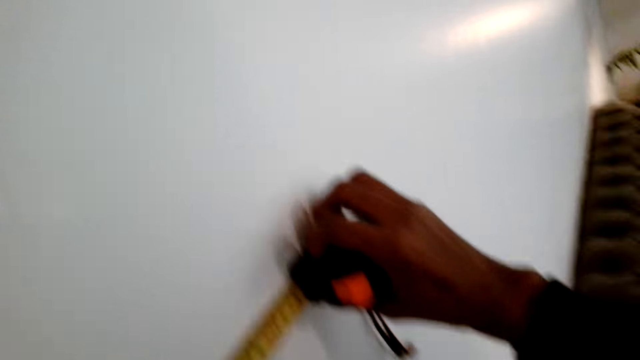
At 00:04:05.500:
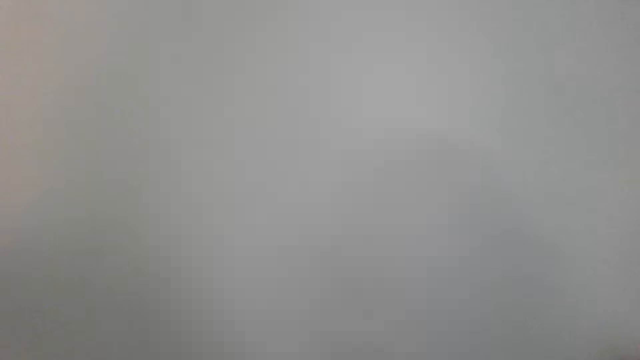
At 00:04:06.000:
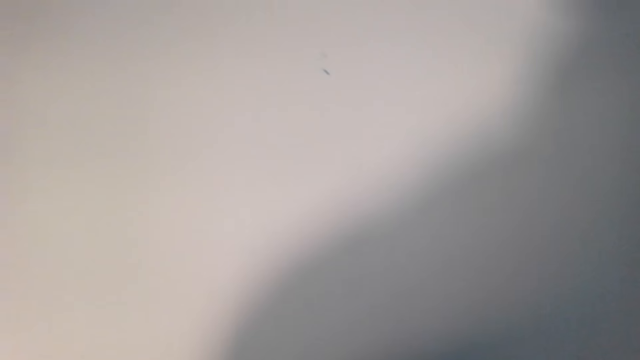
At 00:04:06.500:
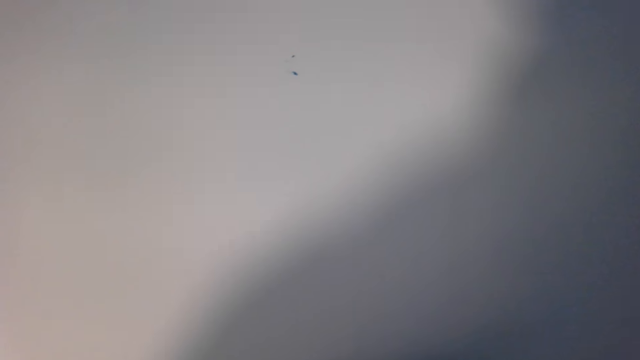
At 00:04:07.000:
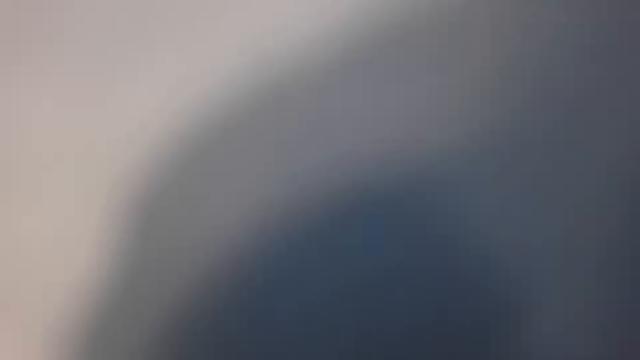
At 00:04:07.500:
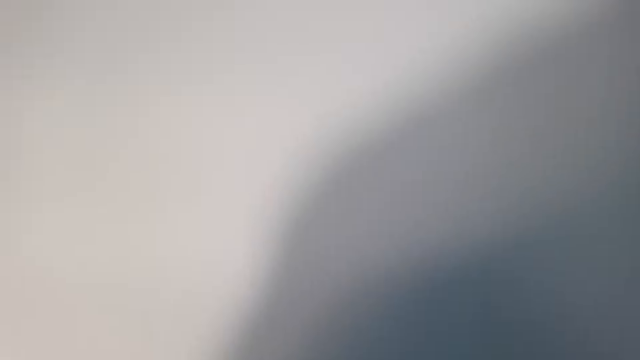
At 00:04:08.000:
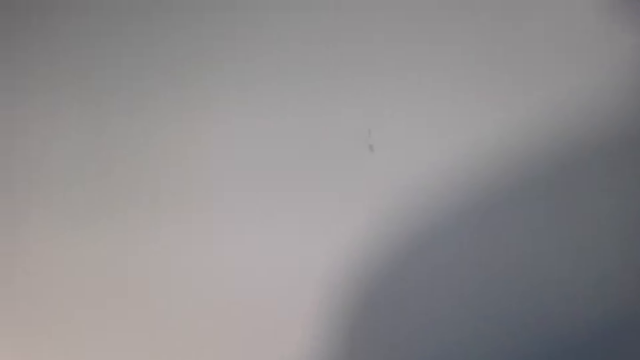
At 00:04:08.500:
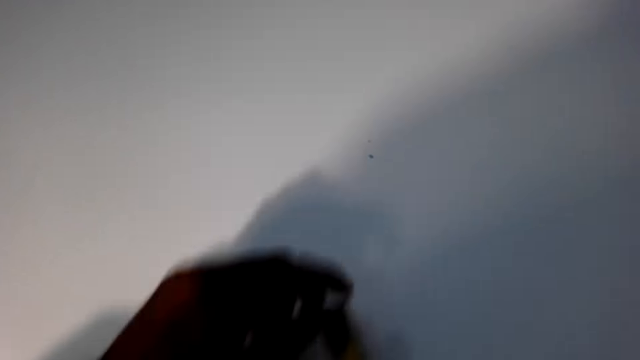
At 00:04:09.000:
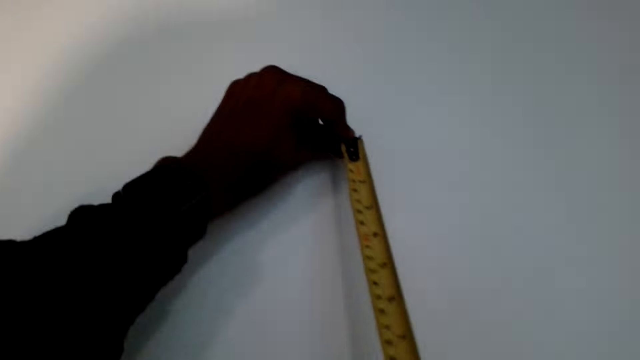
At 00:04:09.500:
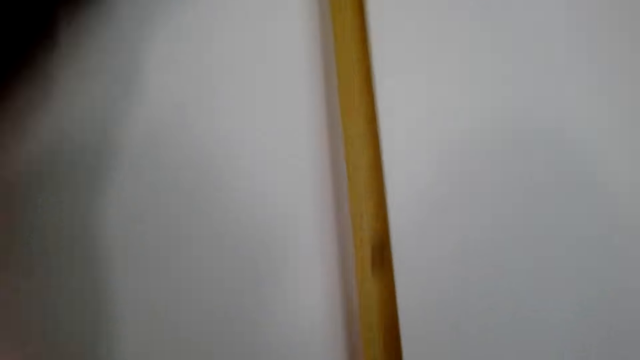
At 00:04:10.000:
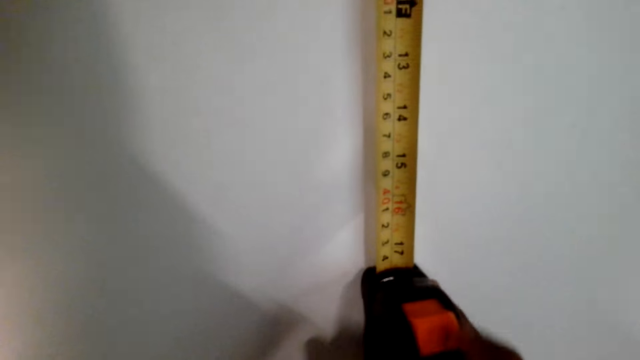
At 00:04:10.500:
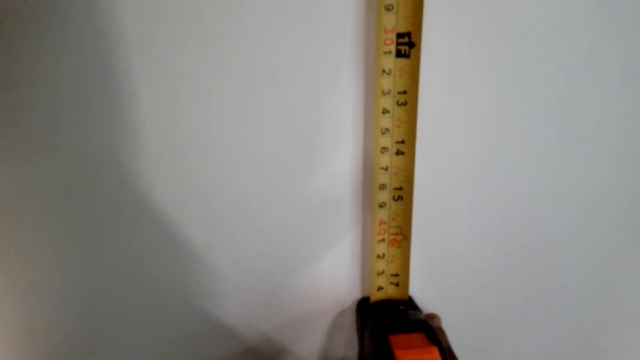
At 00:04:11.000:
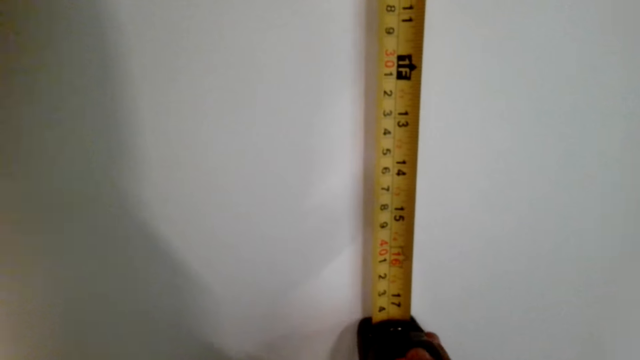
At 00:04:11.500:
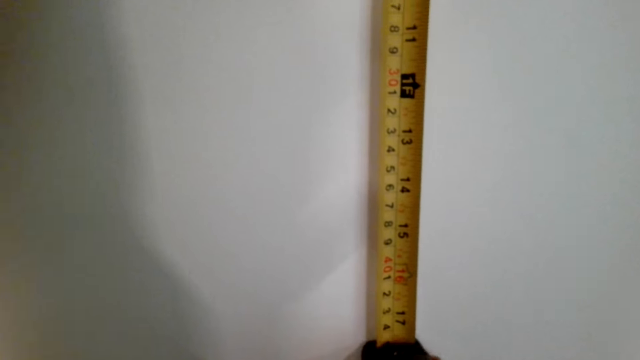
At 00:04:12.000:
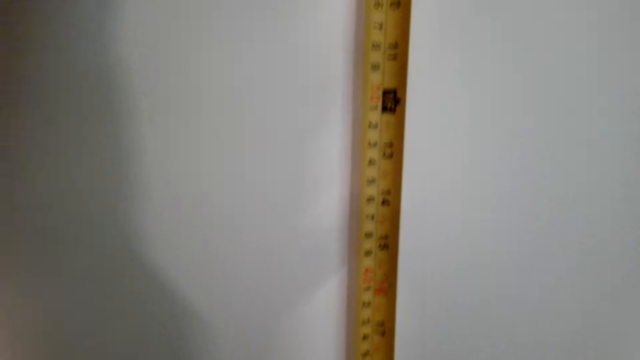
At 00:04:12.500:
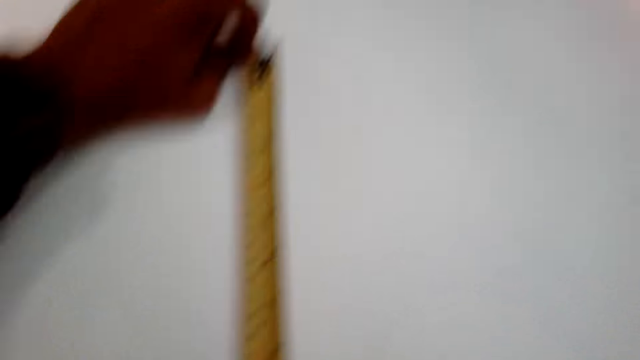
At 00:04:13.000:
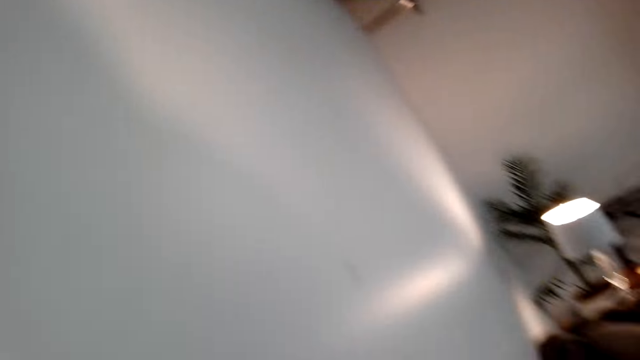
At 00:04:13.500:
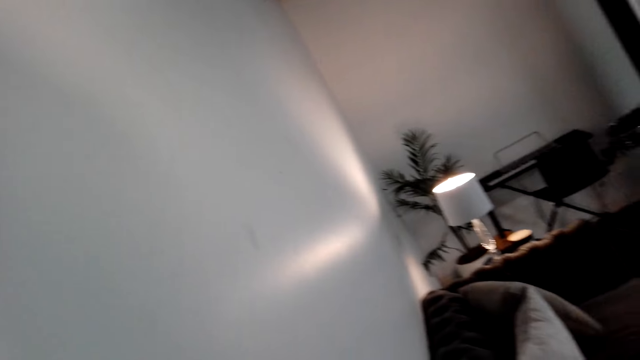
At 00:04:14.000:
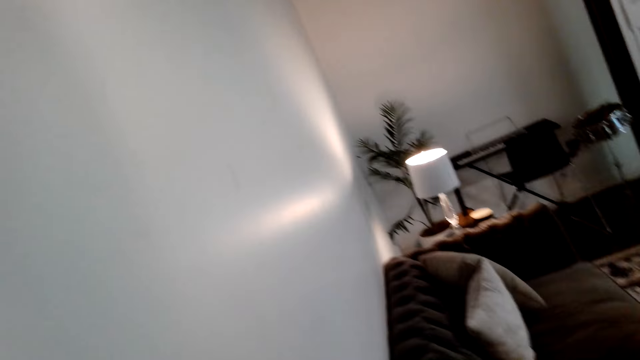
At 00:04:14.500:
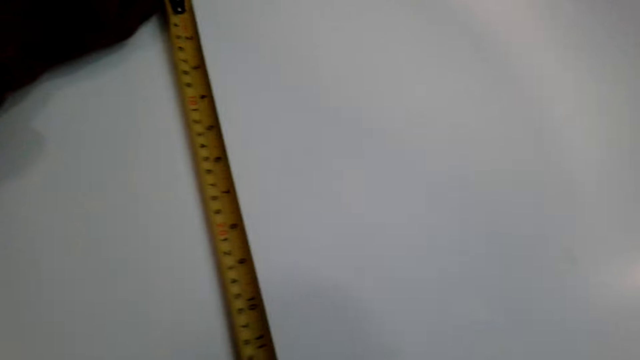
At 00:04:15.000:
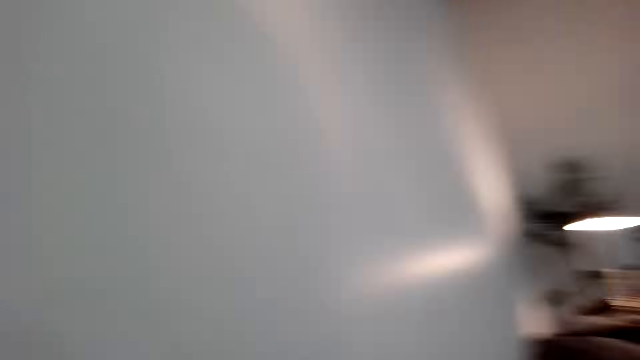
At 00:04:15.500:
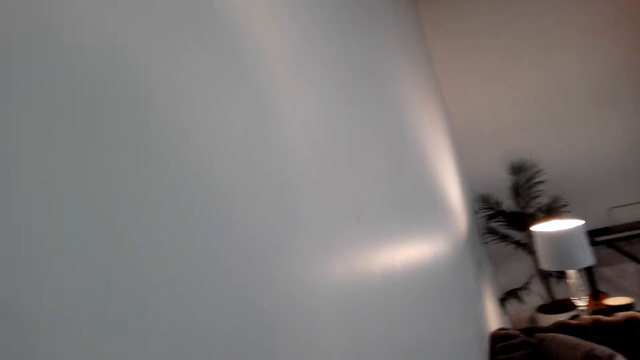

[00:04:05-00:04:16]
The camera wearer measures on the wall horizontally. They look on the wall.

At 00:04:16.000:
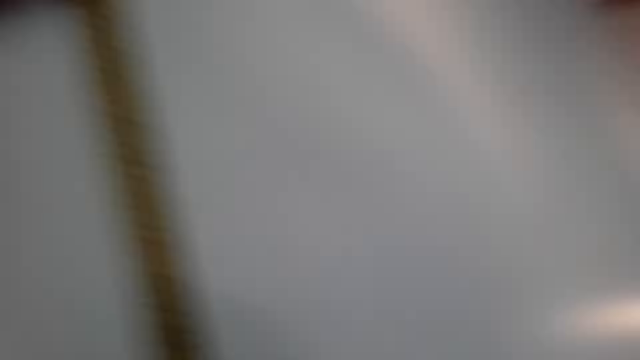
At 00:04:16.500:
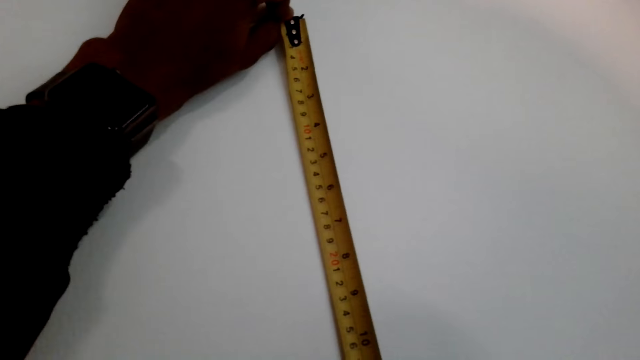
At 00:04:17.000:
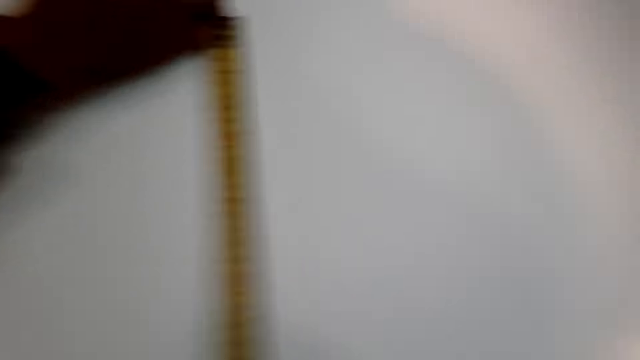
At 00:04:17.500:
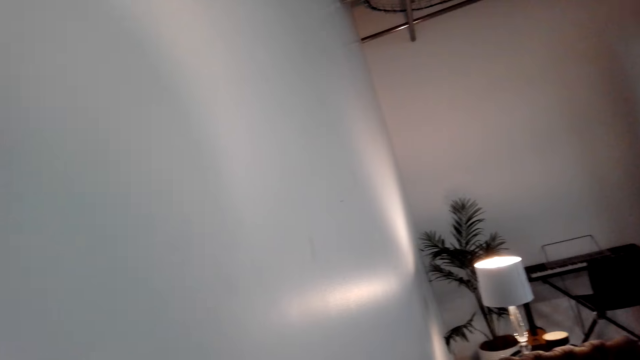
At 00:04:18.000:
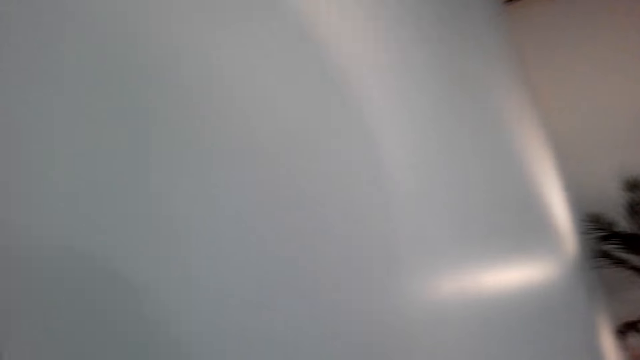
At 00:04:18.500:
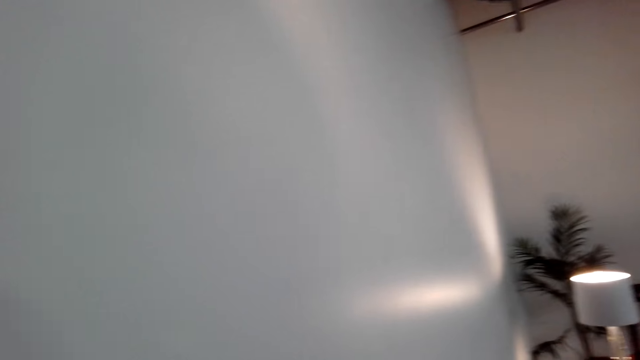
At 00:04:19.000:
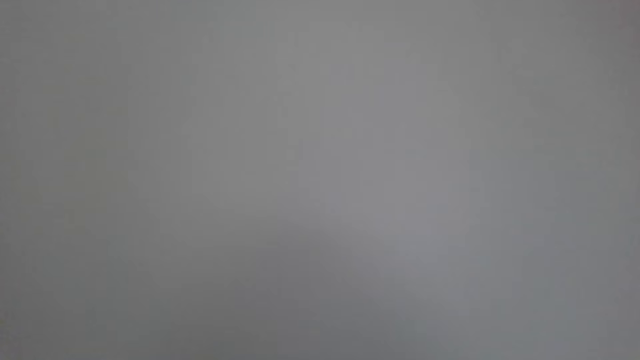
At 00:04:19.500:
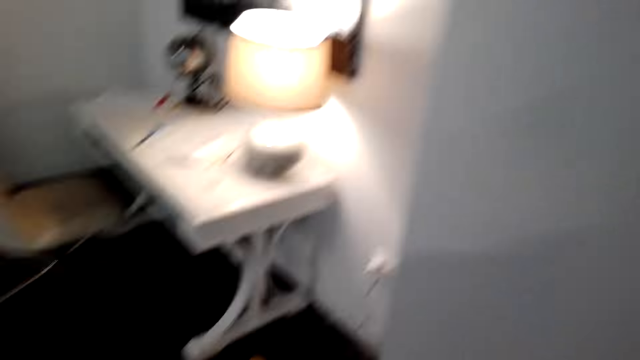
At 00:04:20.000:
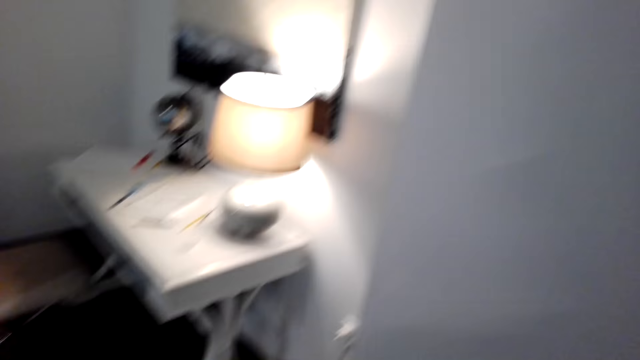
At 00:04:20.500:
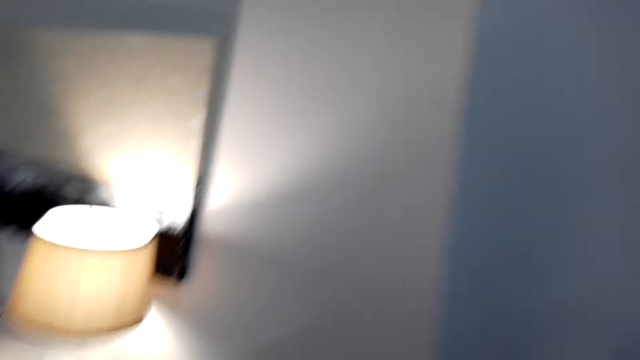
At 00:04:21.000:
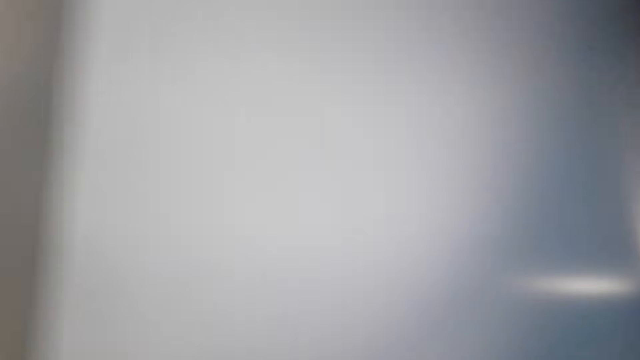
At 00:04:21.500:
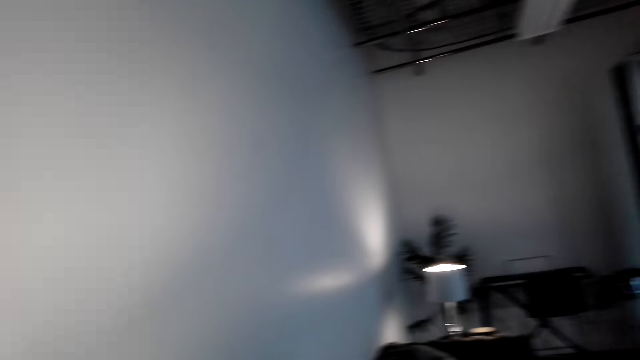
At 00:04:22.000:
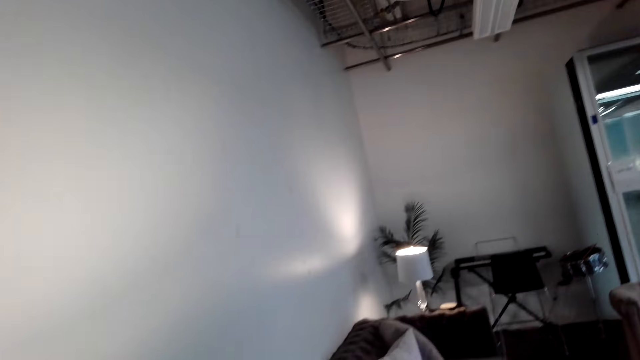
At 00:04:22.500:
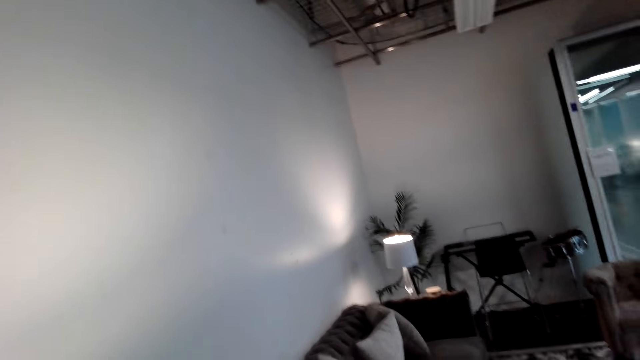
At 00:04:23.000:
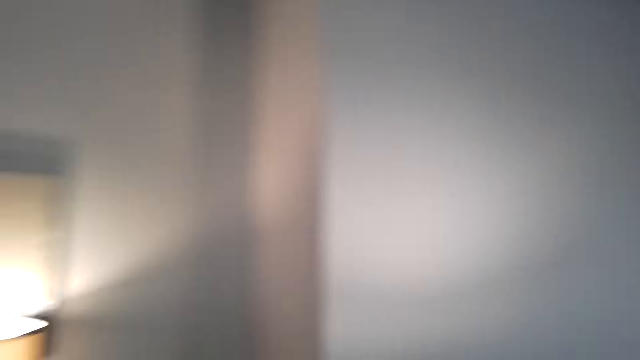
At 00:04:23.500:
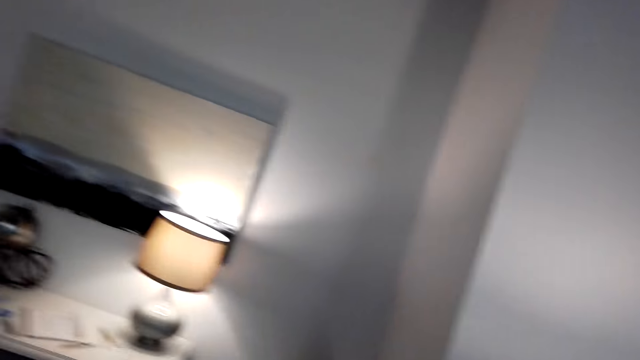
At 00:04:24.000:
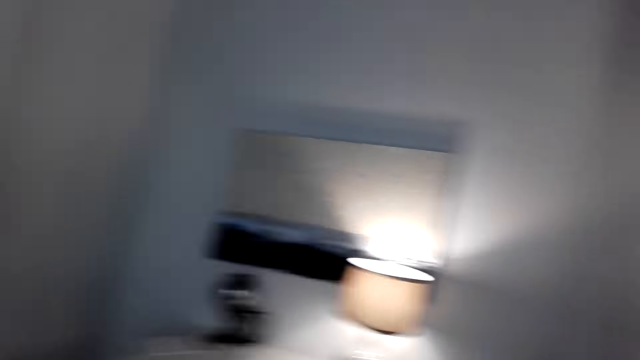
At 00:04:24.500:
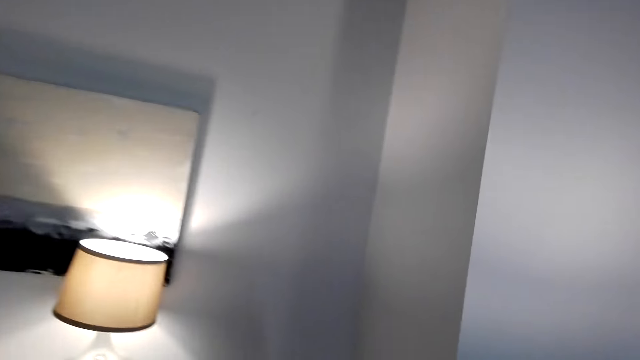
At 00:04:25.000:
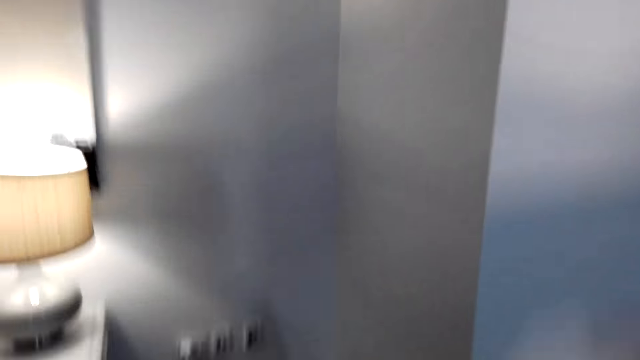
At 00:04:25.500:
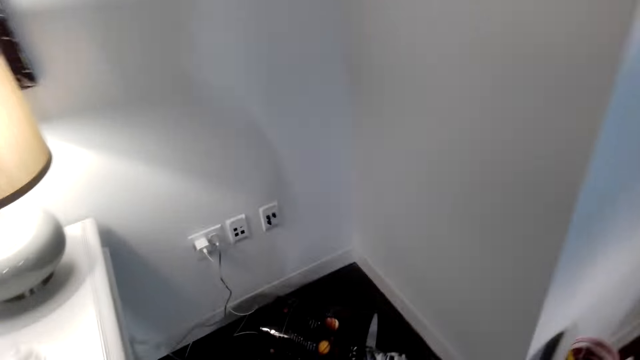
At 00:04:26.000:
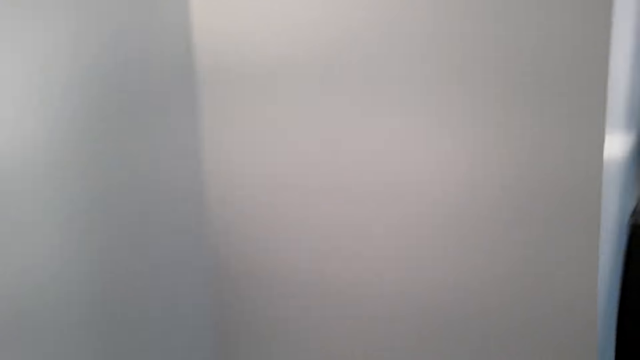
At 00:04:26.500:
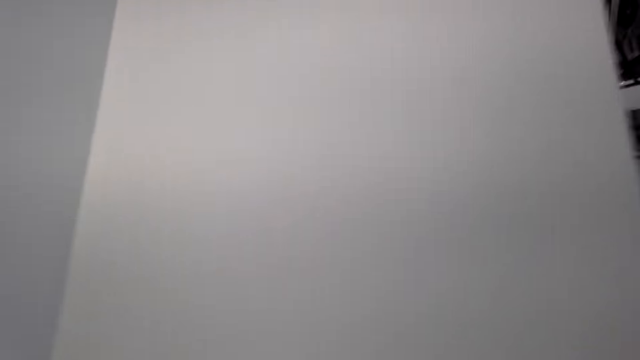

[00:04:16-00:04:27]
The camera wearer looks at the right side of the wall. They measure on the wall vertically. They look about in the room. They walk to the other side of the wall.
